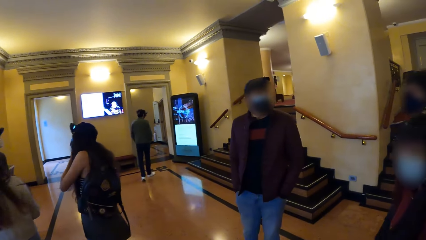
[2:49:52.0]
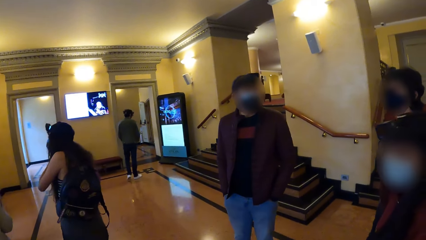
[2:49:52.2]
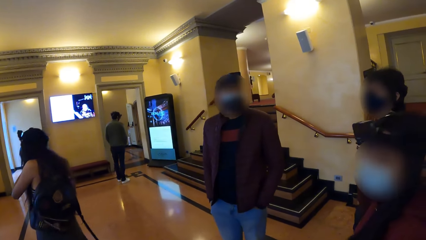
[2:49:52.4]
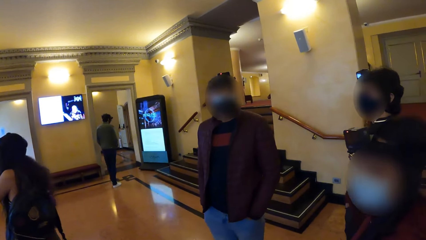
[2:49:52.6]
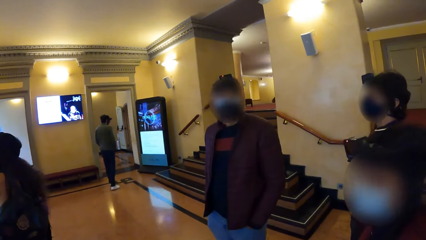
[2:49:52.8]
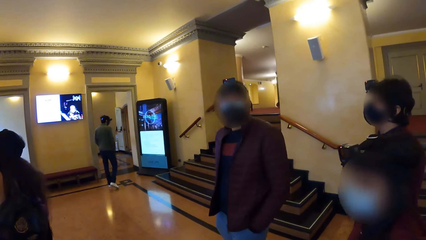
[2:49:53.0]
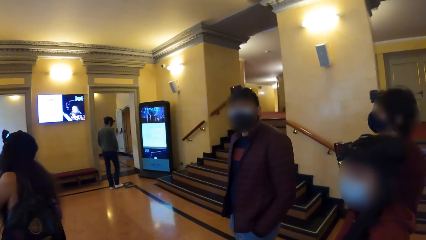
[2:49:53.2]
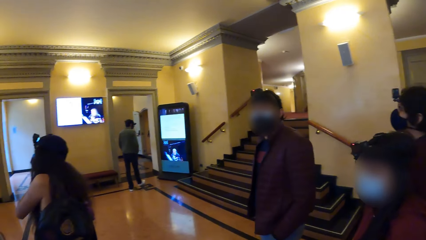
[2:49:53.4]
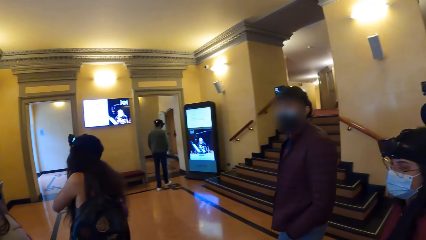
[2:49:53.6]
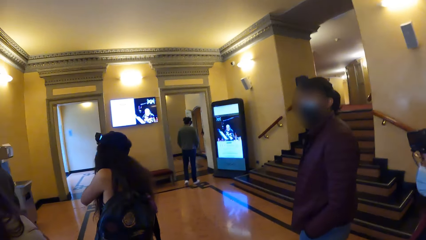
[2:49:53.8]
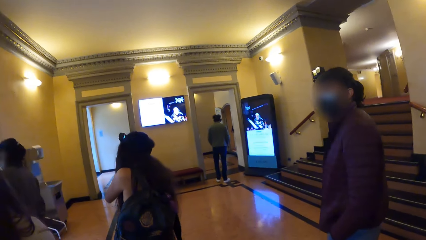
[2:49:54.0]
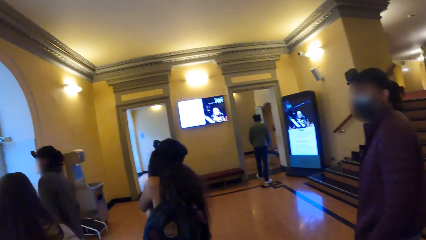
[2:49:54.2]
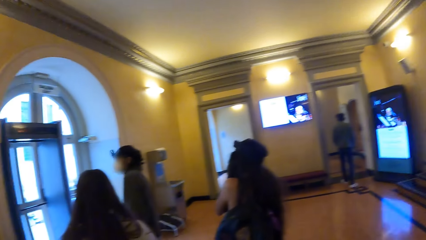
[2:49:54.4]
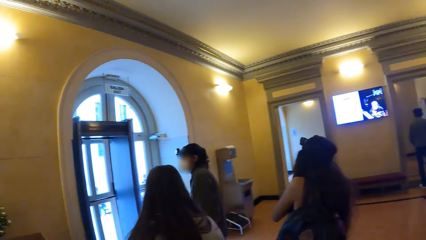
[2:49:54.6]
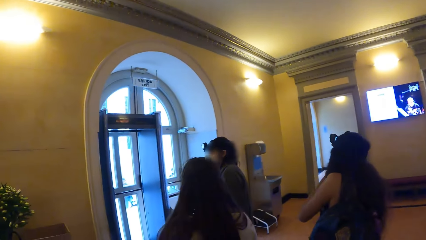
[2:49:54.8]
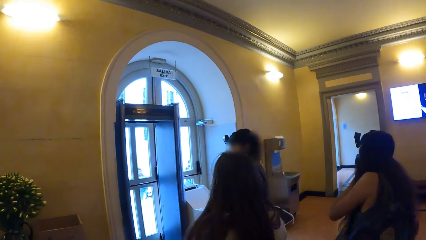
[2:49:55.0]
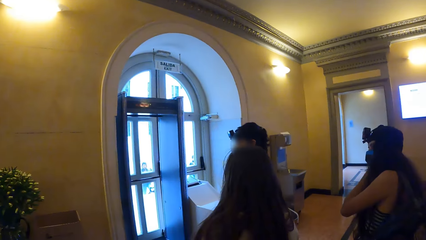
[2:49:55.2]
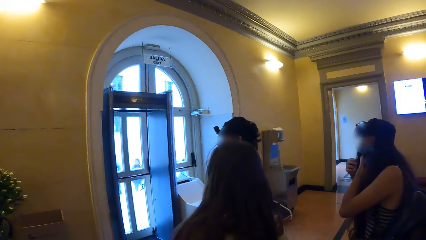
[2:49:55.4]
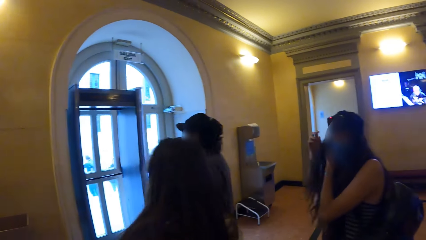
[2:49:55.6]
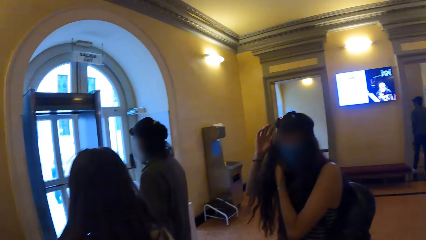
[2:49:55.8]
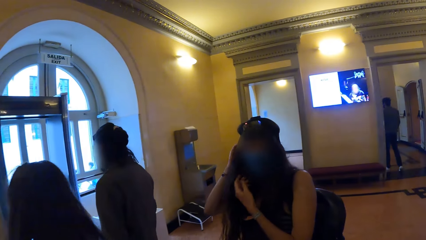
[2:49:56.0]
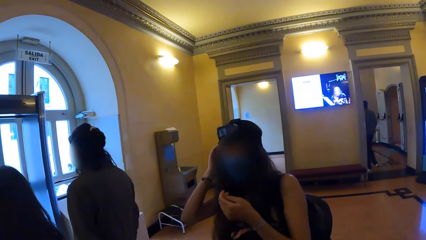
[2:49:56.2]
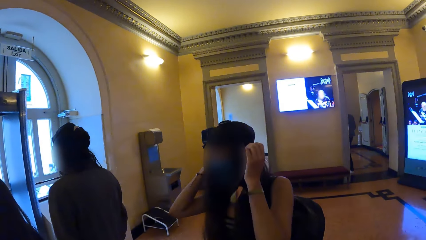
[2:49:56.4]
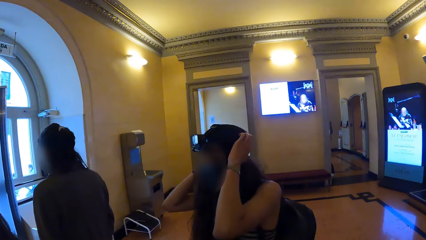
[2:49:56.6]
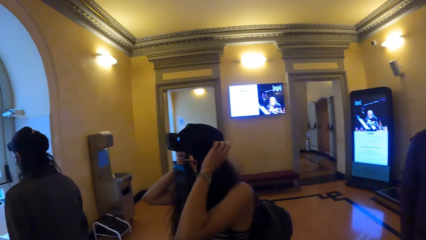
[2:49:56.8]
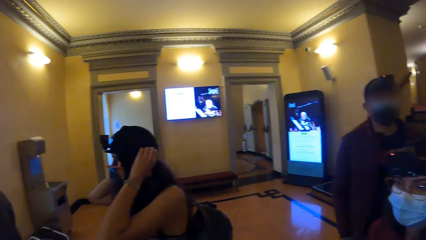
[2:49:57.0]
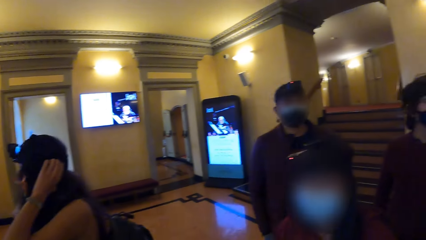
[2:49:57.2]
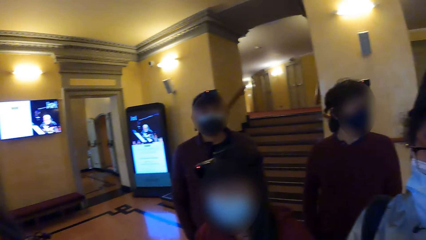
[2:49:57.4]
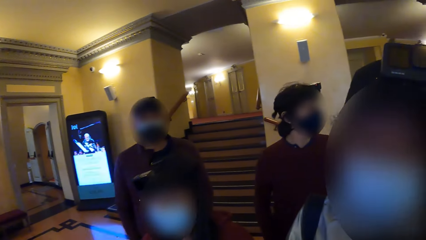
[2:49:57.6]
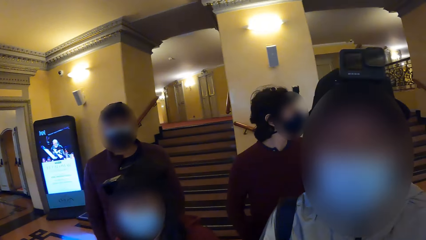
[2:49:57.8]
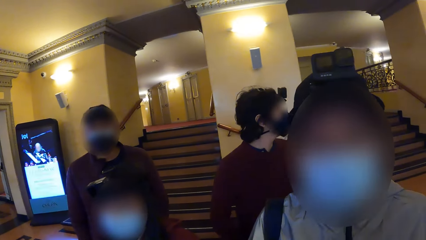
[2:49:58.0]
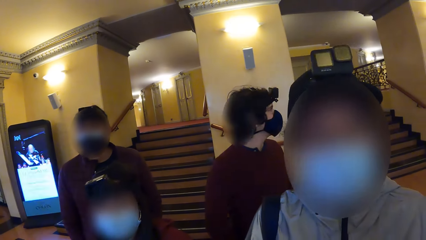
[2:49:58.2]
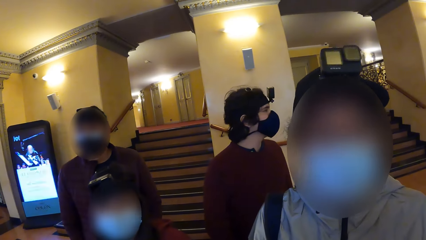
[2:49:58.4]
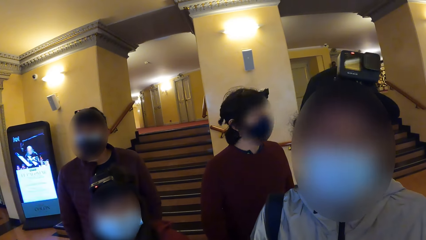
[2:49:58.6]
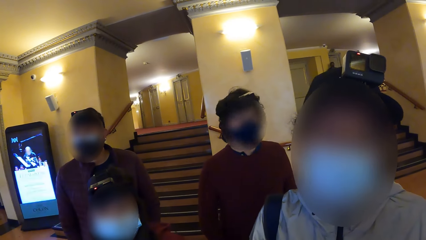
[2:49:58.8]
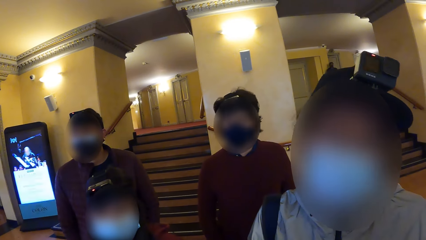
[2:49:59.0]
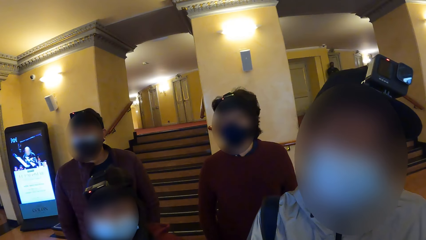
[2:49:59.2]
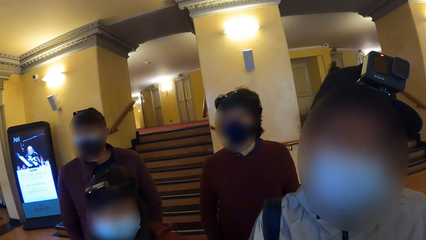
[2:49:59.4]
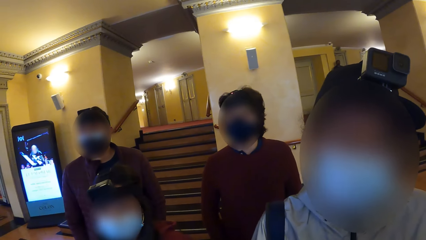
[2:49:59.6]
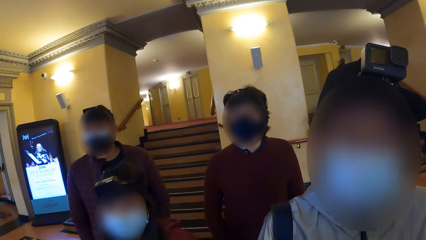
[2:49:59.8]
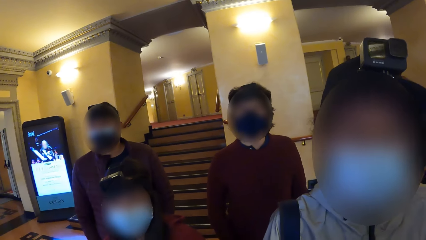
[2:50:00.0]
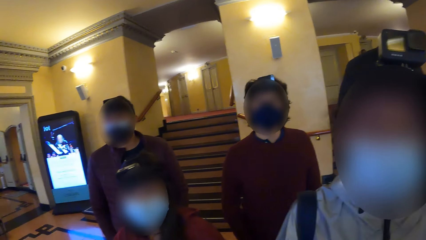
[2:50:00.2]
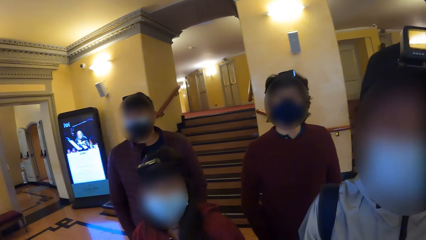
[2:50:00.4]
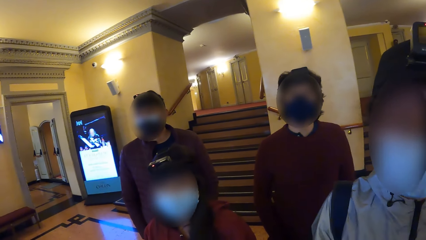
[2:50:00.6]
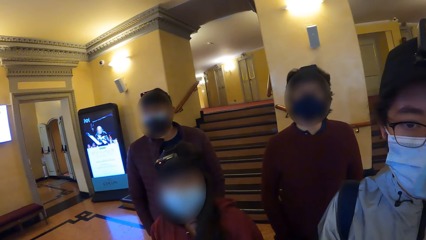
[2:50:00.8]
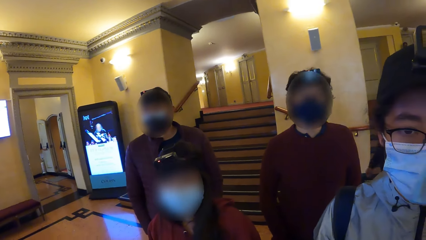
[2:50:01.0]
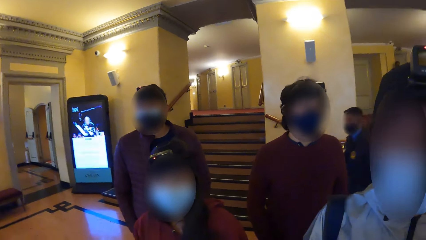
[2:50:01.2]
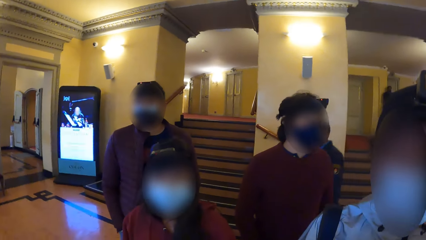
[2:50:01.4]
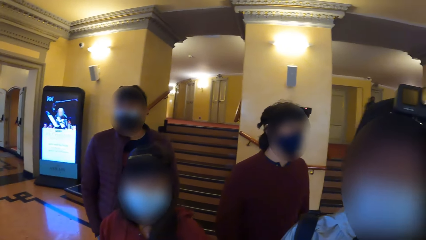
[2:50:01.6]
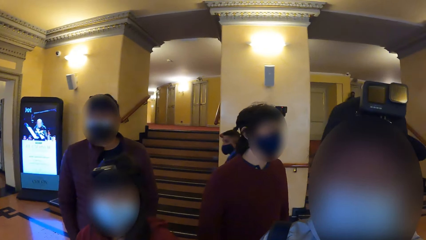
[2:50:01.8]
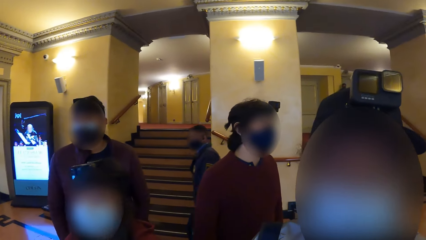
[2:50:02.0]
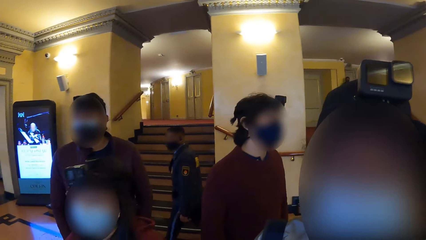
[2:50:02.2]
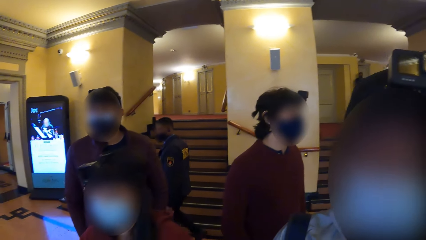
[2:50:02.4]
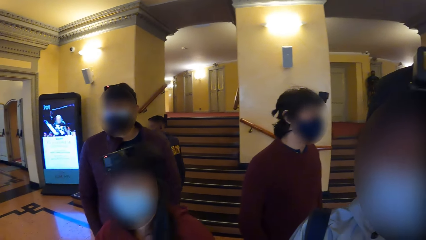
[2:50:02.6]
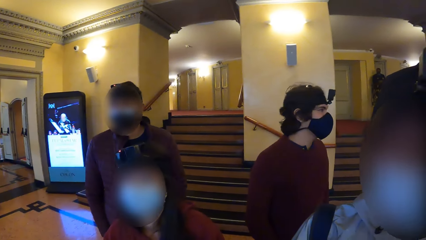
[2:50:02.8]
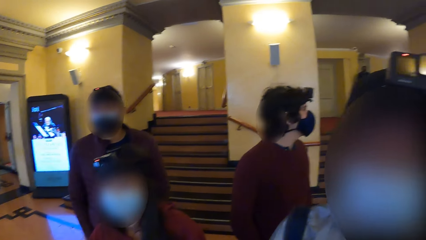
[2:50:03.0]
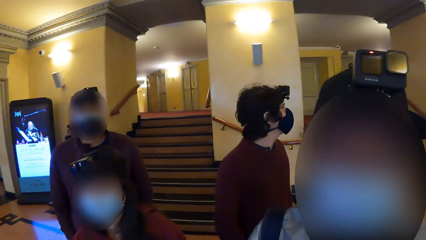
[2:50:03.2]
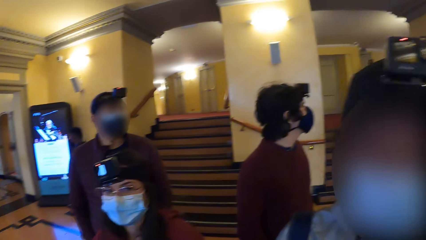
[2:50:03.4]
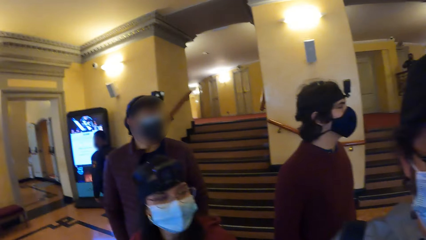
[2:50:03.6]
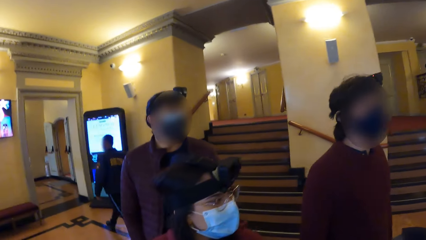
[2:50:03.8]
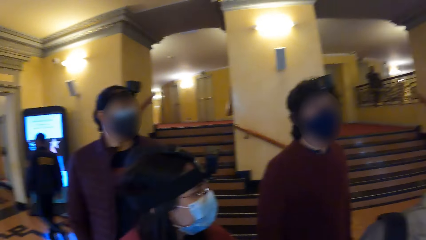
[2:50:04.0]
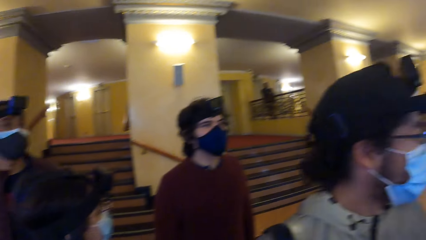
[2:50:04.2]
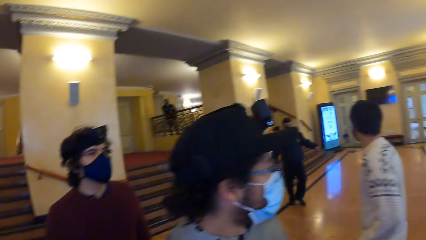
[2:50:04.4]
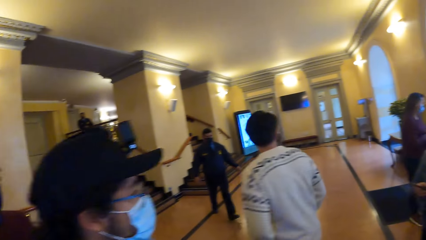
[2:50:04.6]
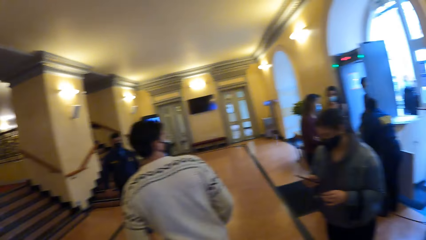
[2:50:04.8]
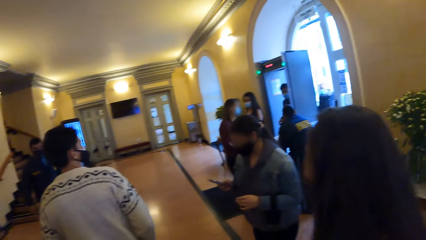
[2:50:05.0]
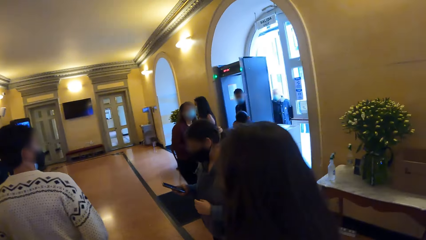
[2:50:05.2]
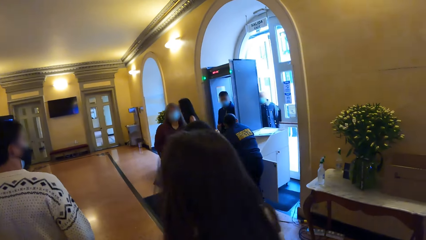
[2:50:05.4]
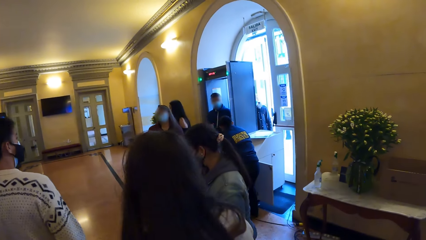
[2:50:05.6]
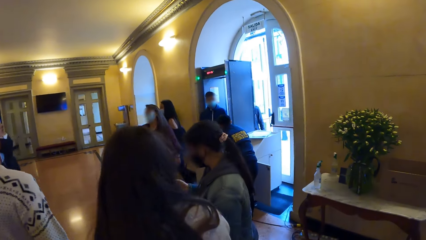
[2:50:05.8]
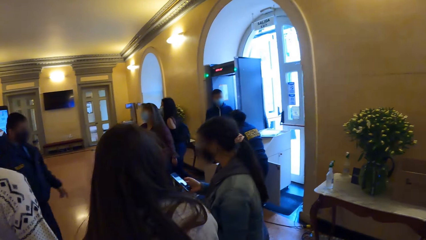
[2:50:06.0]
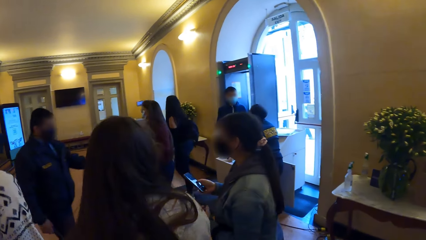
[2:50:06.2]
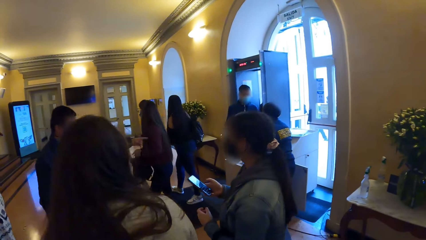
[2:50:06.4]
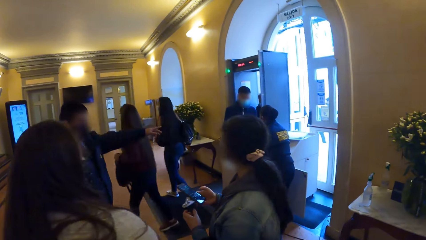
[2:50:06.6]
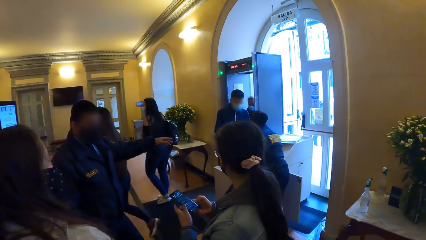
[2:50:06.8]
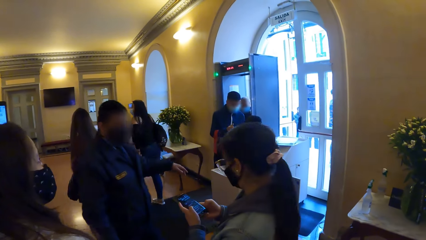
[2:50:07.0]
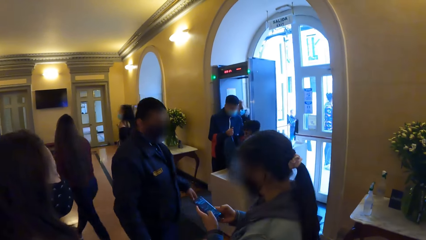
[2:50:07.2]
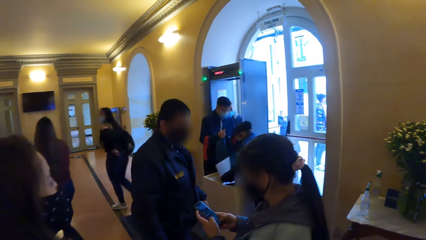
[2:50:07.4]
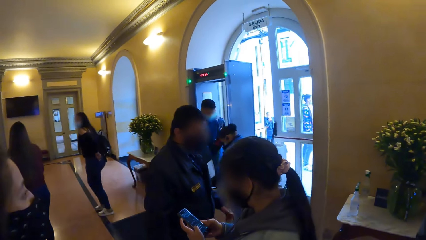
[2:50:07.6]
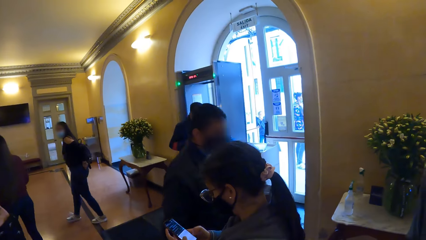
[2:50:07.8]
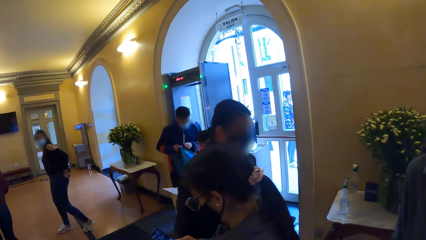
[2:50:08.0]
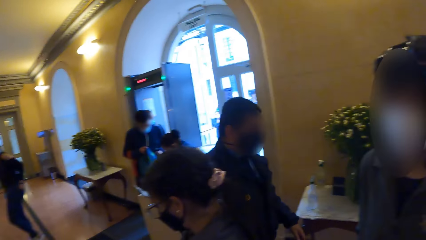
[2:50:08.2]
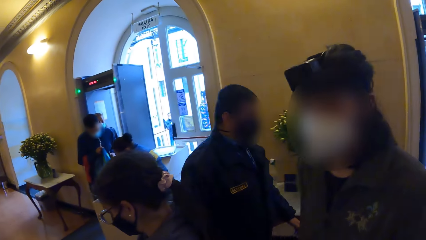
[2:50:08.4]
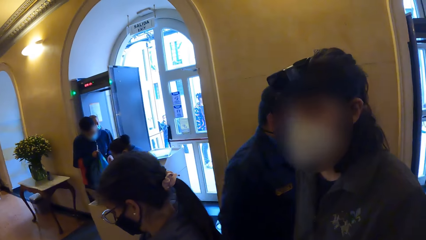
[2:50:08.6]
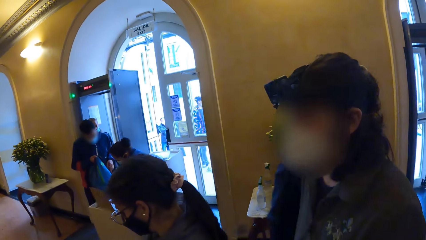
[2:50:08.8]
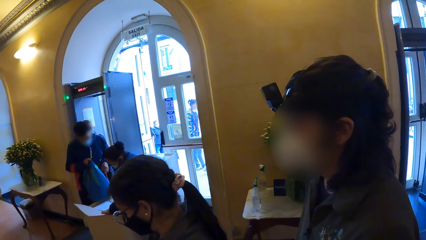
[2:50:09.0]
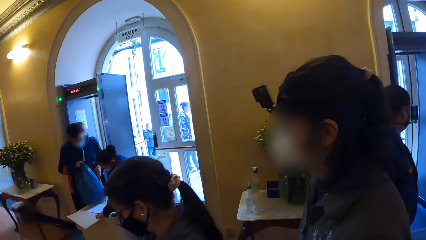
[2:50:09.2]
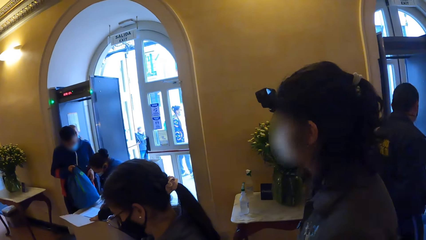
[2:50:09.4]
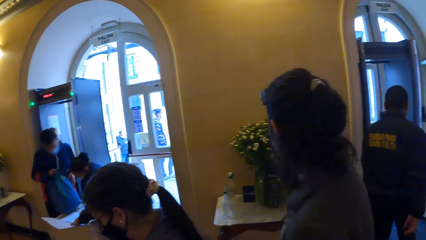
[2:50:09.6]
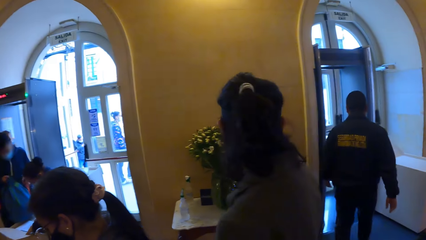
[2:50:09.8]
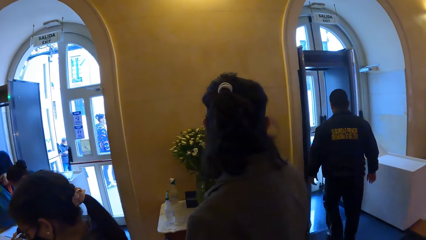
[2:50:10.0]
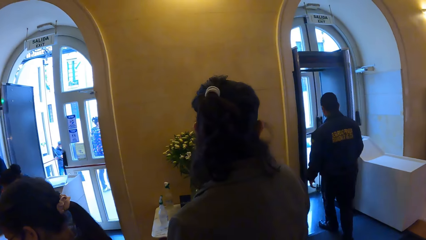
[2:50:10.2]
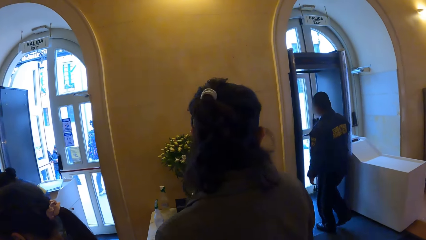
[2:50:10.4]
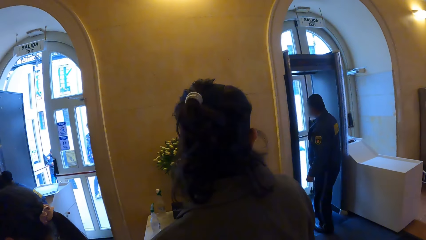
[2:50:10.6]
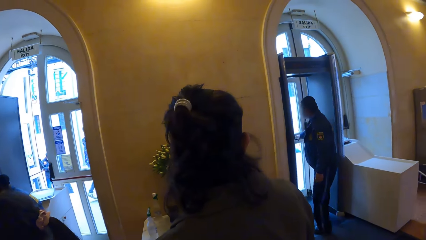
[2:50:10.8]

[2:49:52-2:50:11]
A woman touches her hair with her hands. Another woman adjusts her head camera with her hands. The camera wearer interacts with a man. The second woman operates the phone with her hands.
